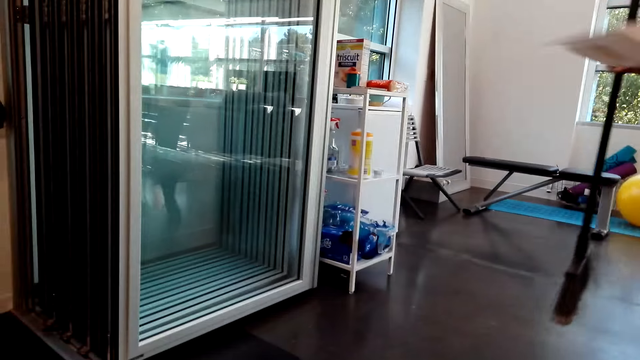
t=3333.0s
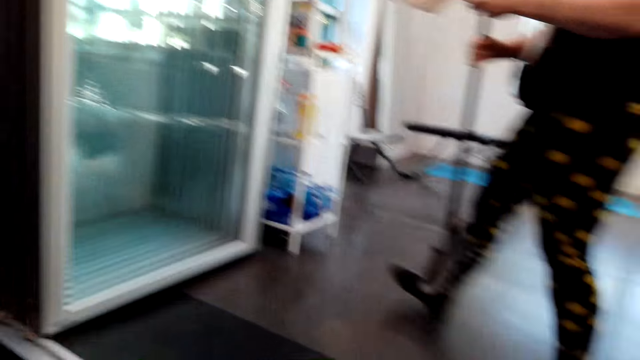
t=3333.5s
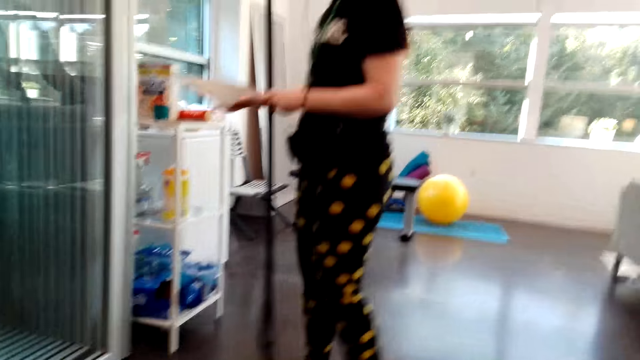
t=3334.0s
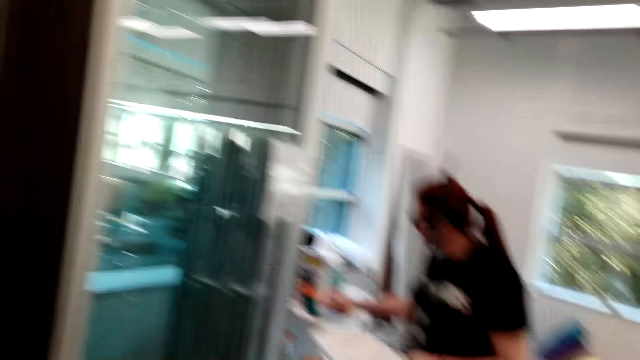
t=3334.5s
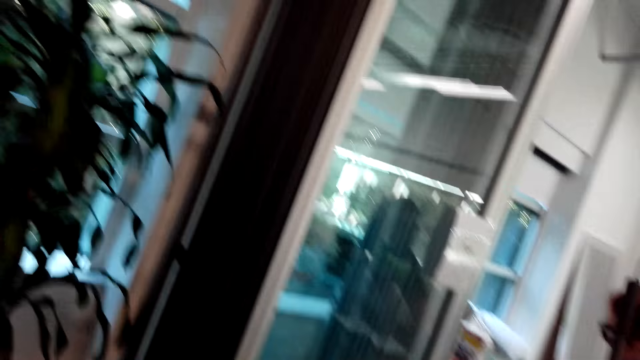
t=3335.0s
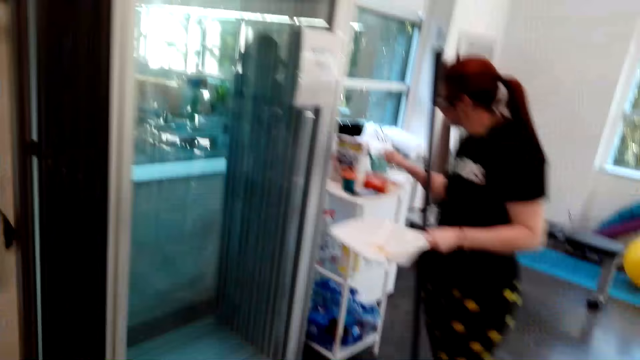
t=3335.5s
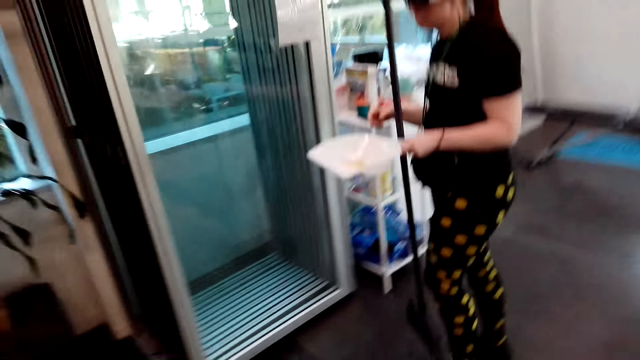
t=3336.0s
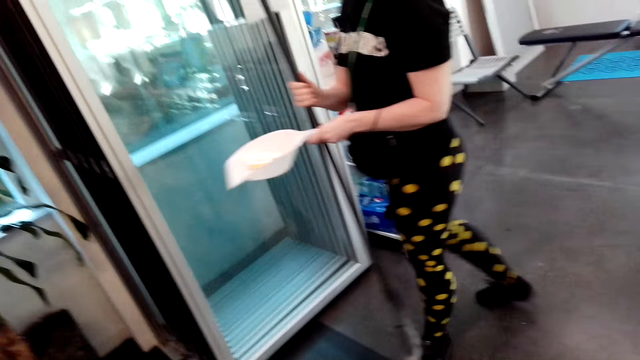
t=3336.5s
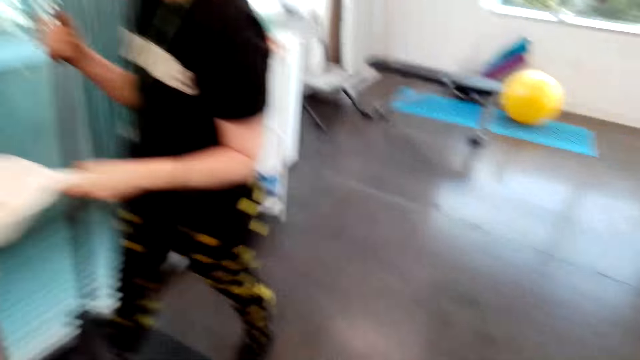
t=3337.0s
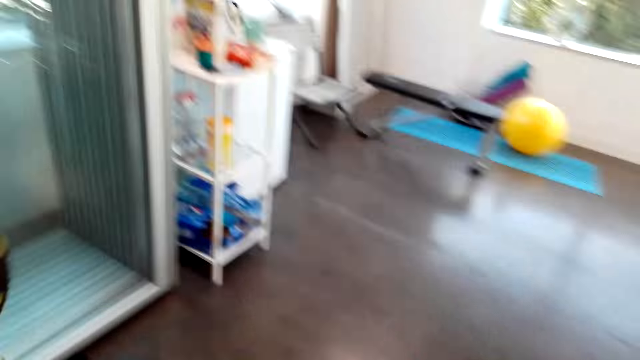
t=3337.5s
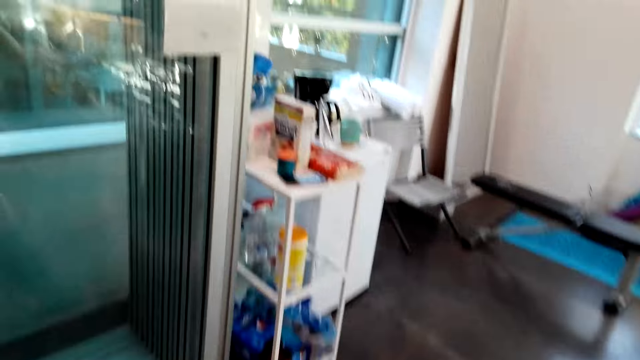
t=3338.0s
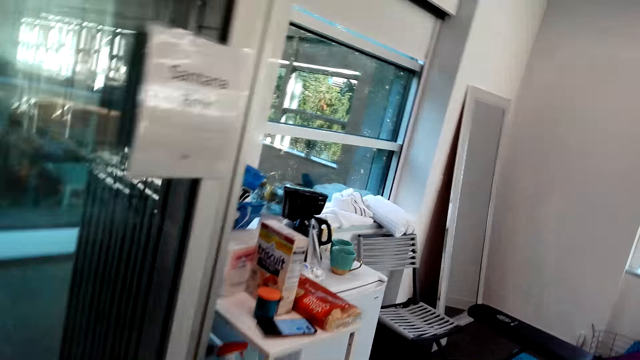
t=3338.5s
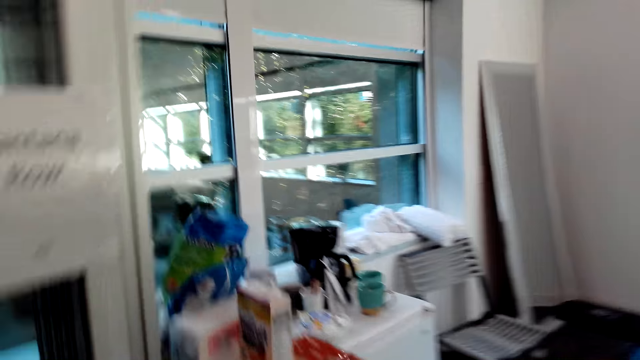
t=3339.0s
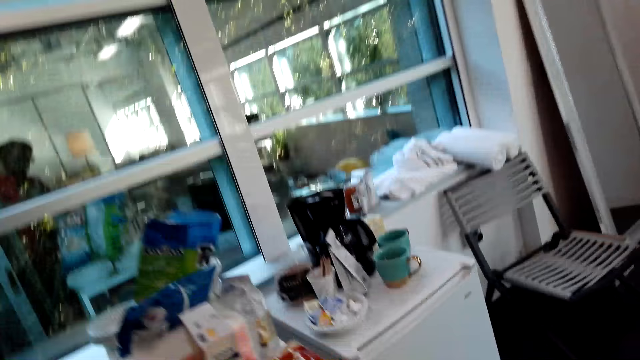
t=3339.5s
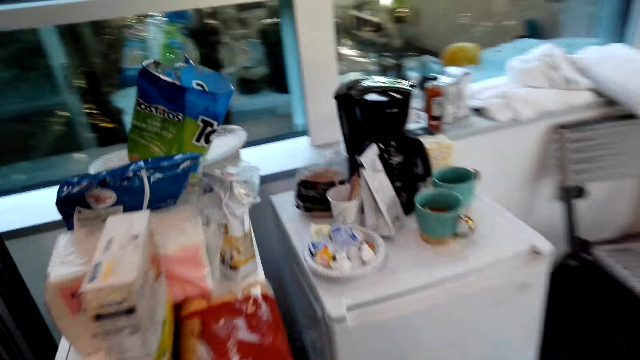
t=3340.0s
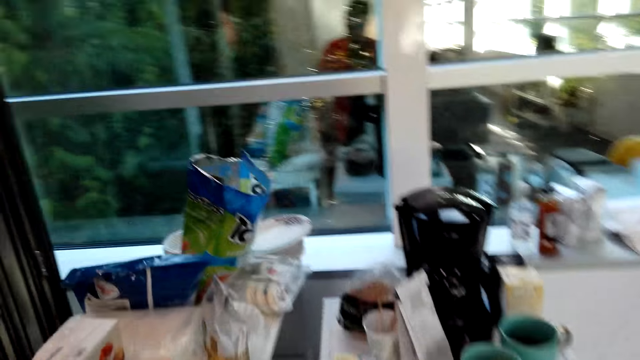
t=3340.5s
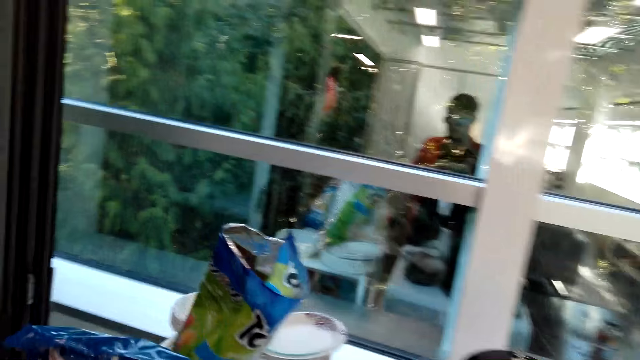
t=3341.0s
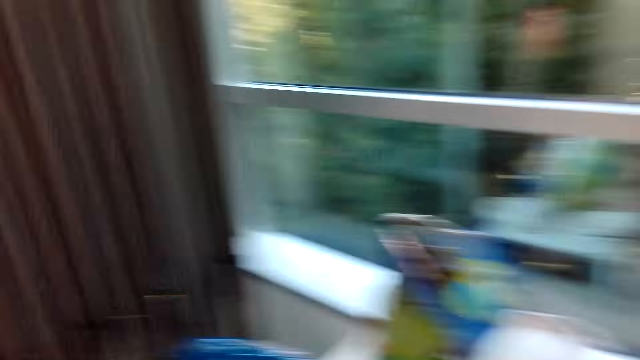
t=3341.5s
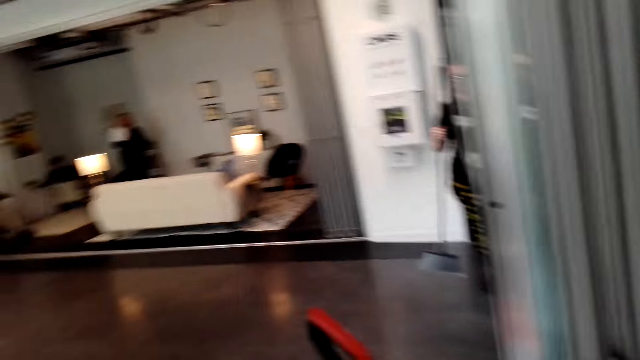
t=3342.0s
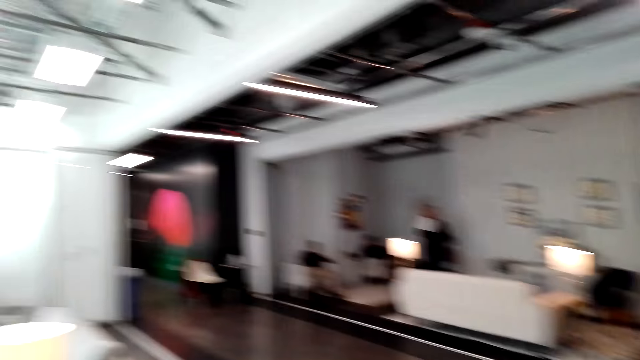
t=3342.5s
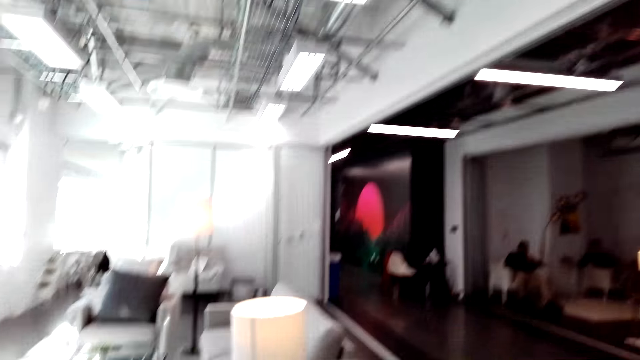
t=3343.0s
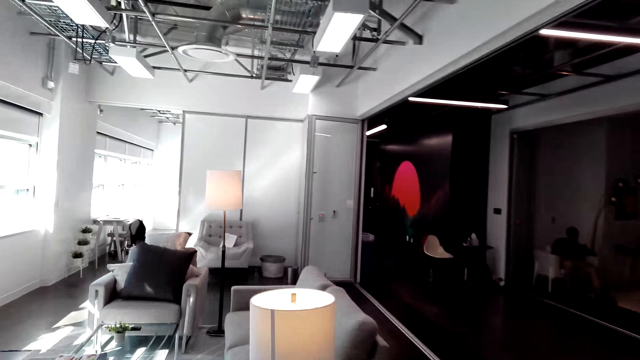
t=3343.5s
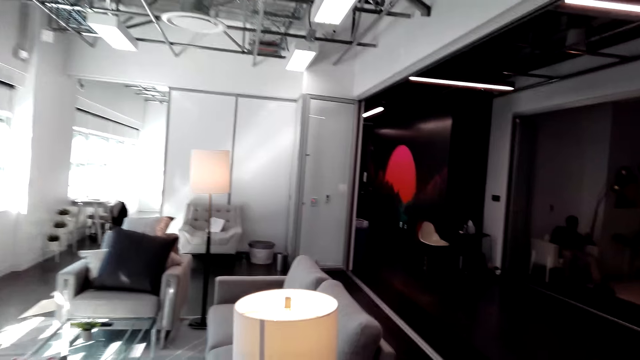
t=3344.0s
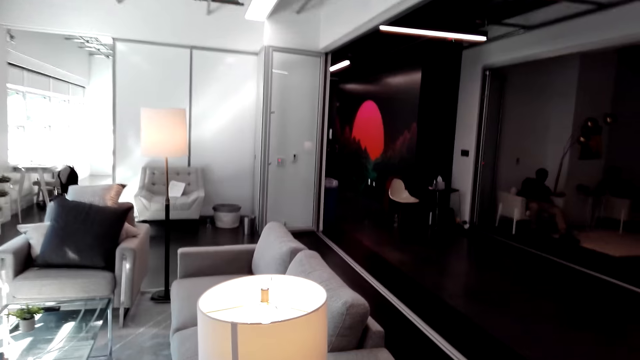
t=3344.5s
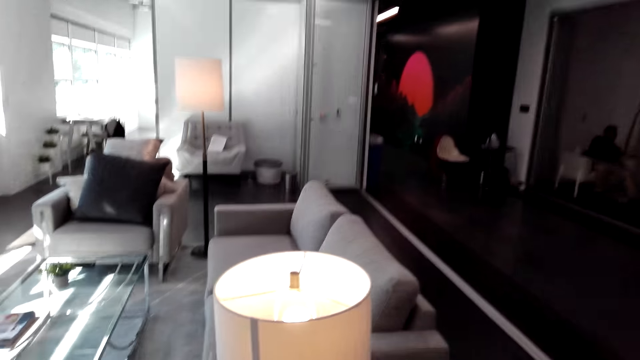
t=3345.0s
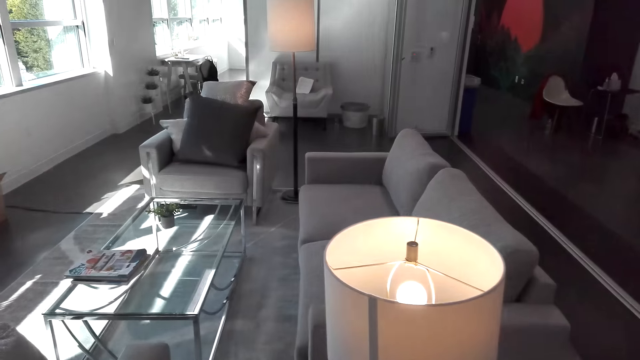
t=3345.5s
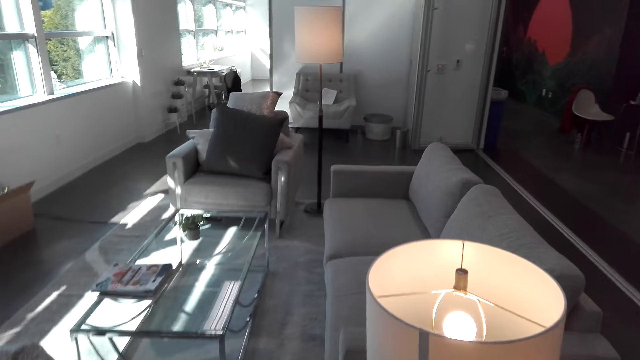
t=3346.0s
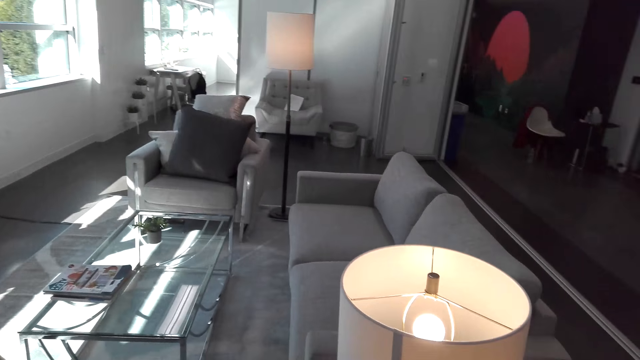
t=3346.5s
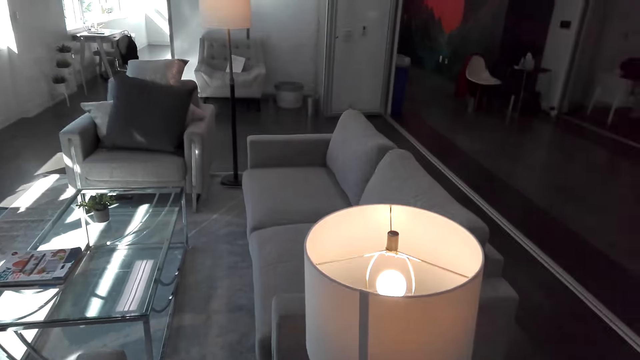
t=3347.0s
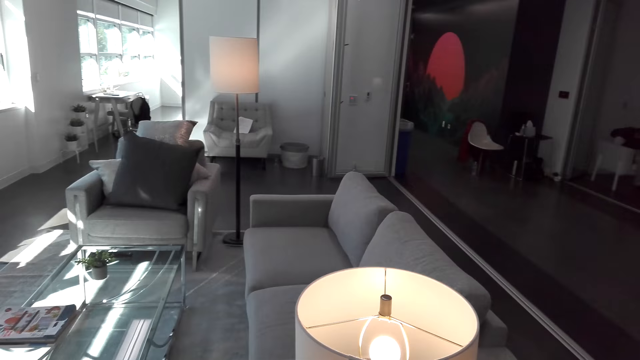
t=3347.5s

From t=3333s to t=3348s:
The camera wearer looks at a woman. The woman walks in the room. The camera wearer looks at the wall. They look at the woman. They walk toward the shelf. They walk towards the fridge. They turn around. They look around the room. They walk towards the sofa. They look at the bulb holder. They stand near the lampshade.

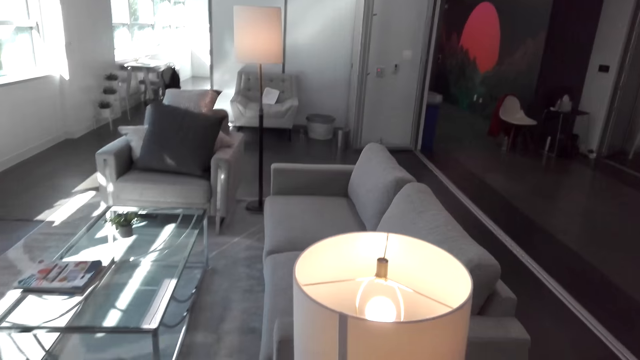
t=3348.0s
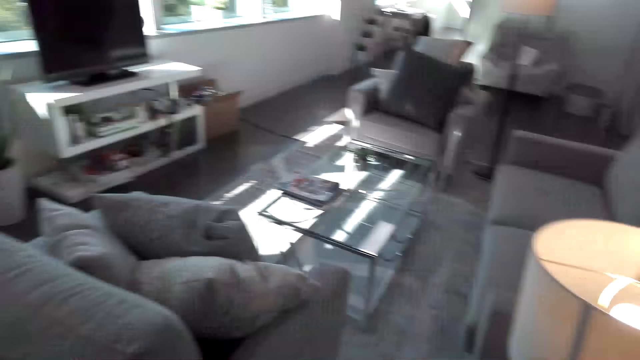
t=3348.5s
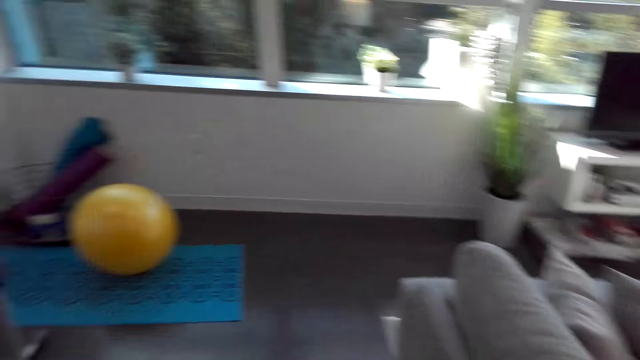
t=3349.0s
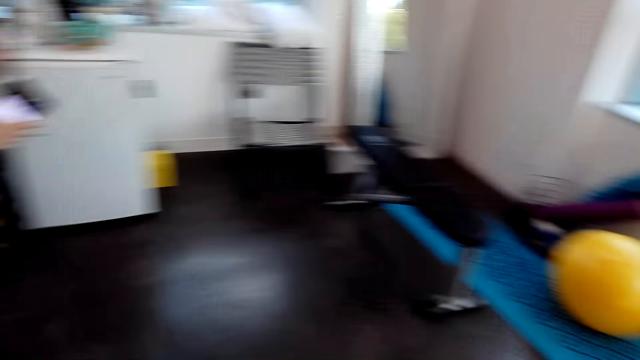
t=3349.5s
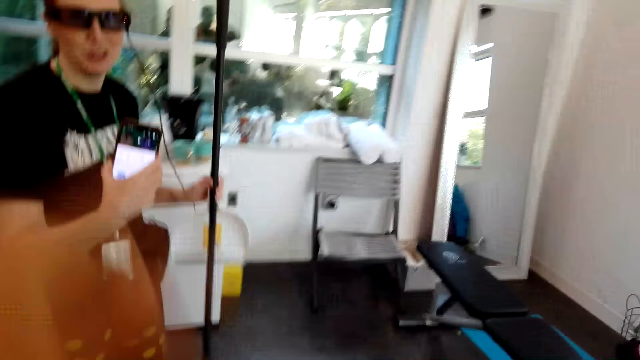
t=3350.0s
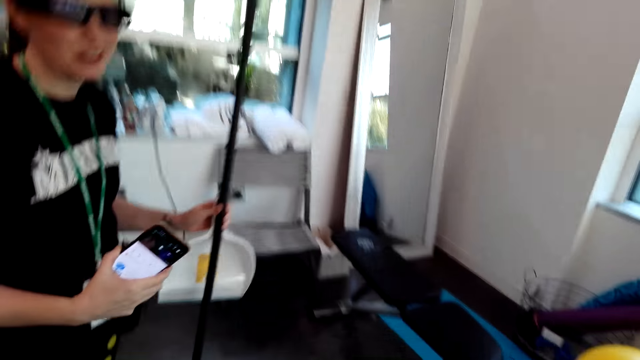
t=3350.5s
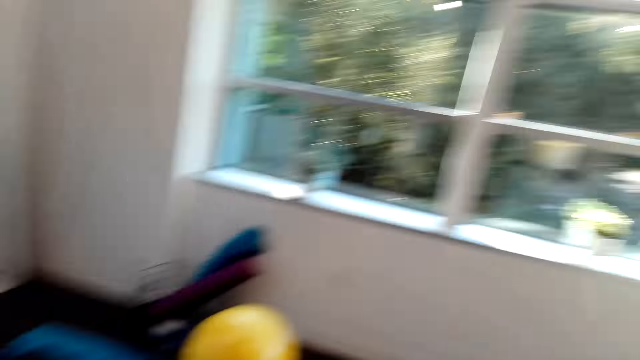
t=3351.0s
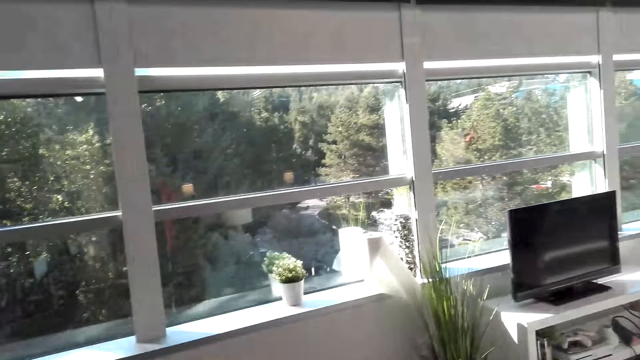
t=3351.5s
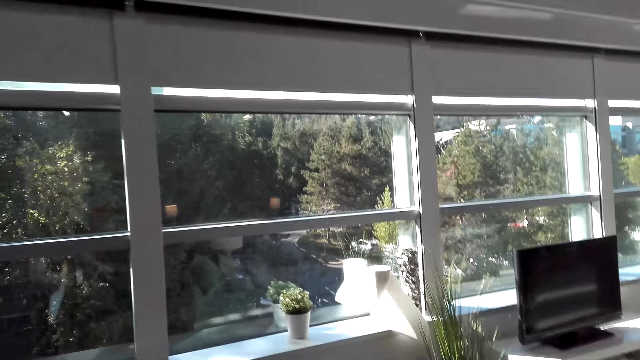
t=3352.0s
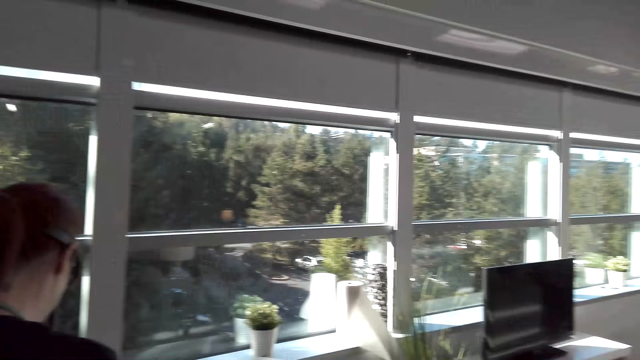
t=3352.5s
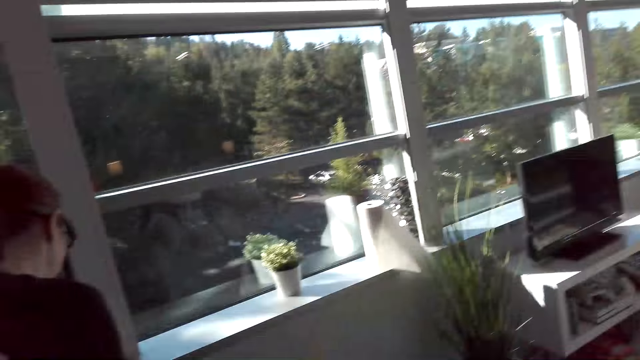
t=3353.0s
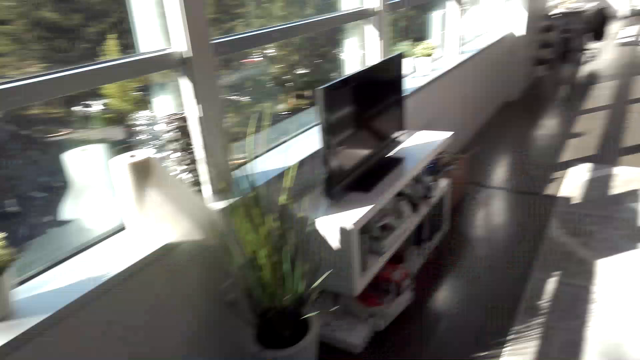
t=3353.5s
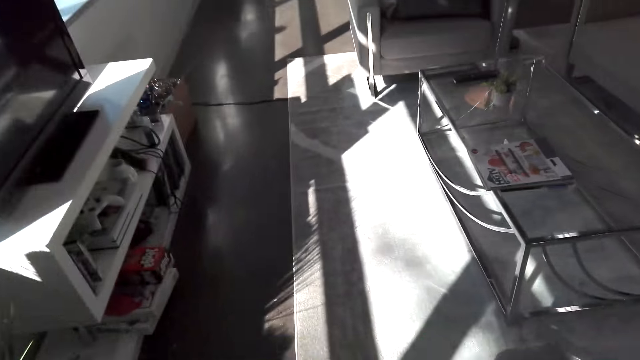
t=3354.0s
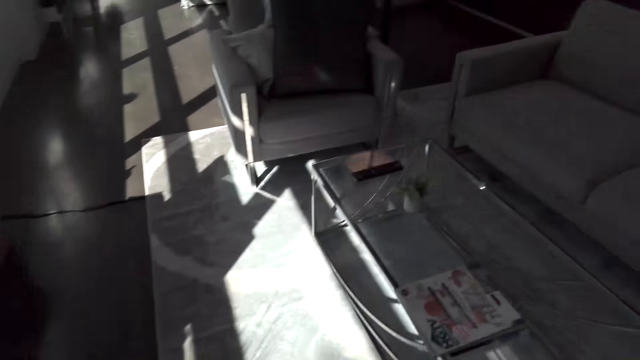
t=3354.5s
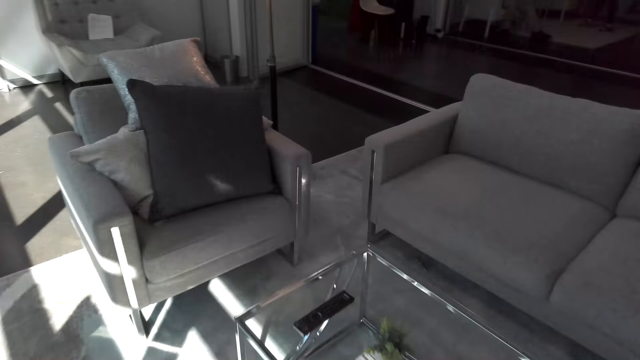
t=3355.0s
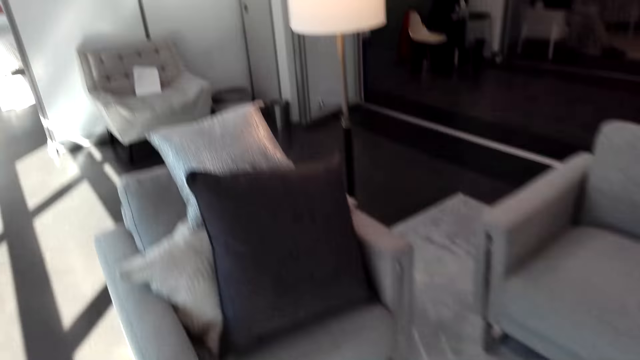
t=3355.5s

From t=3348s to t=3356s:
The camera wearer turns around. They look around the room. A woman holds a dust pan, cellphone and broom. The camera wearer dialogues with the woman. They walk around the coffee table.
